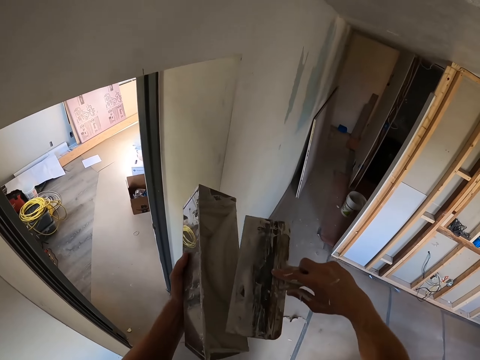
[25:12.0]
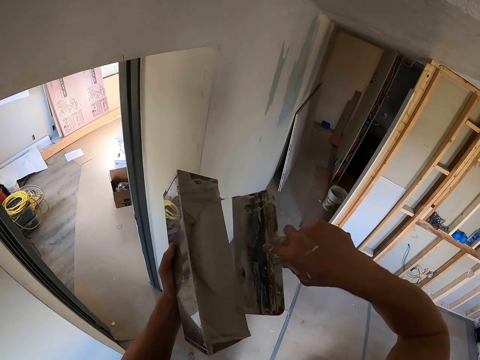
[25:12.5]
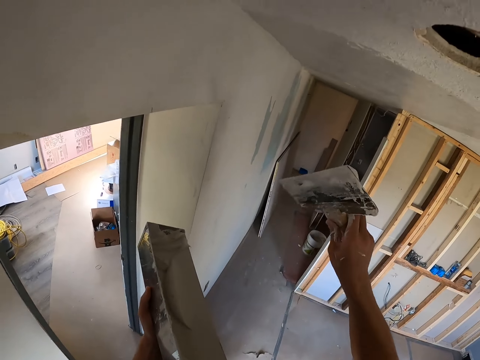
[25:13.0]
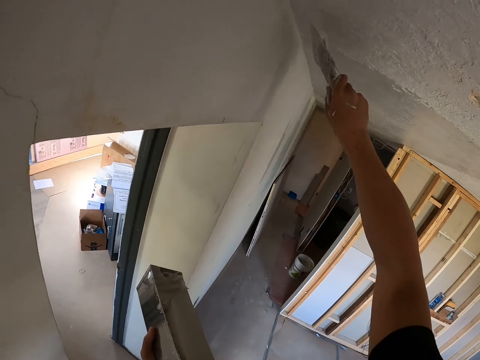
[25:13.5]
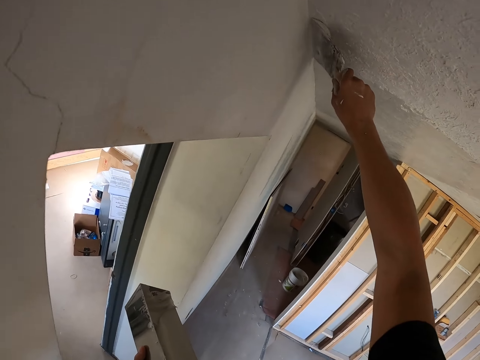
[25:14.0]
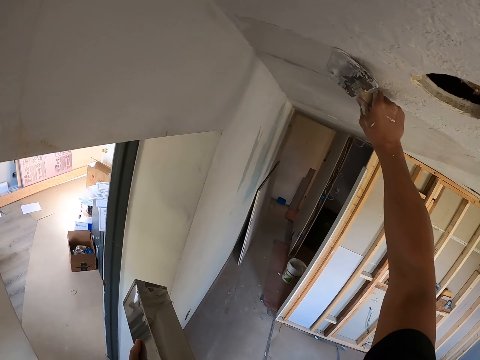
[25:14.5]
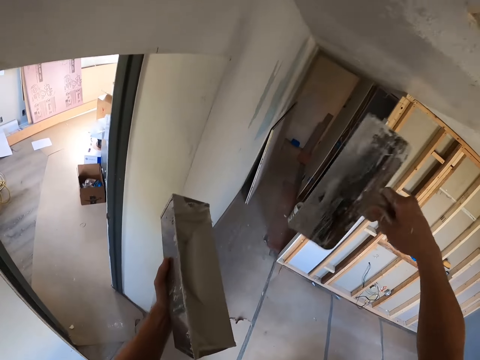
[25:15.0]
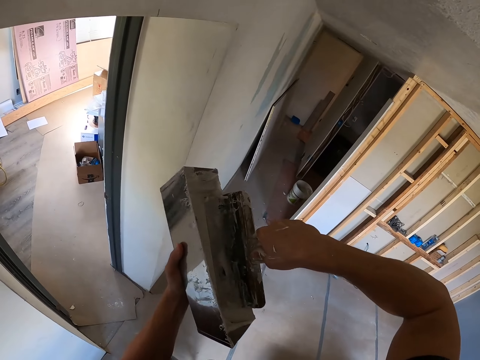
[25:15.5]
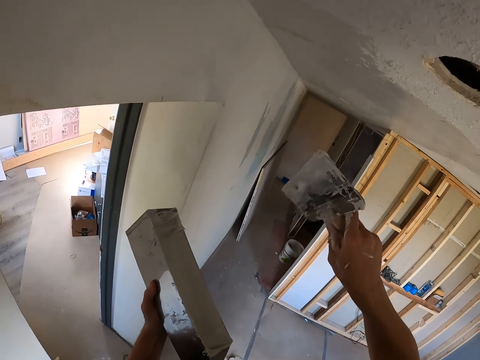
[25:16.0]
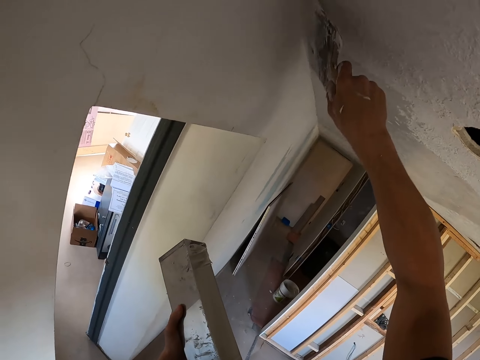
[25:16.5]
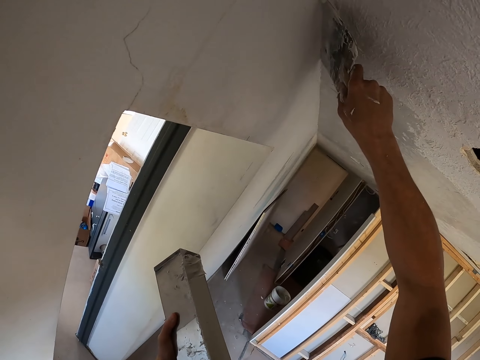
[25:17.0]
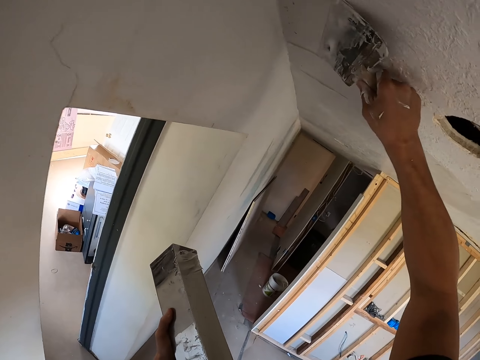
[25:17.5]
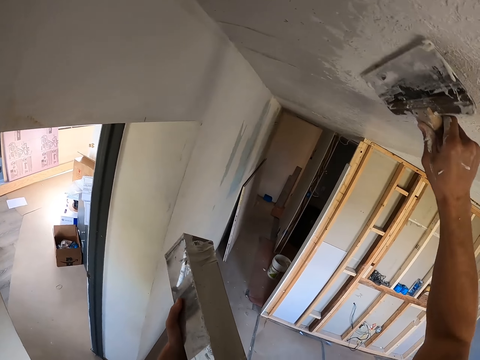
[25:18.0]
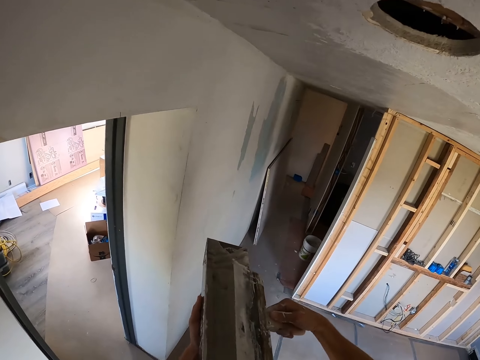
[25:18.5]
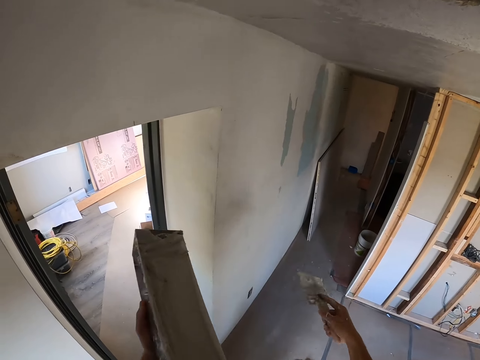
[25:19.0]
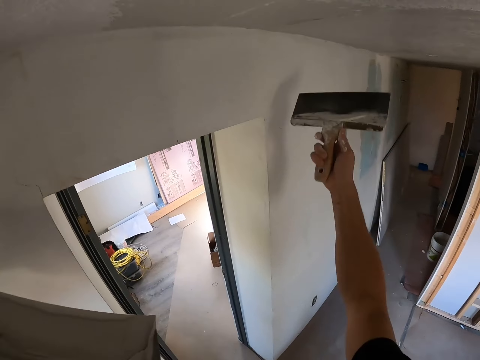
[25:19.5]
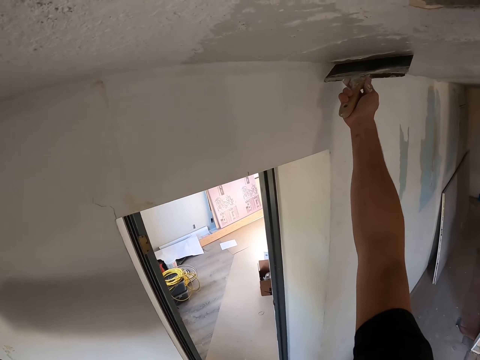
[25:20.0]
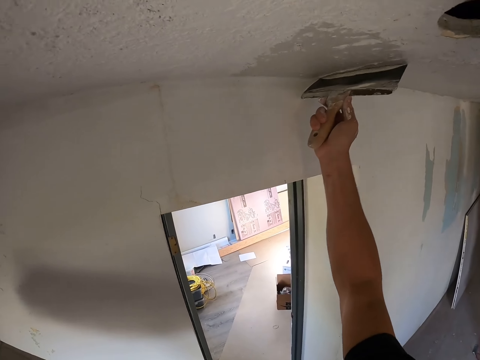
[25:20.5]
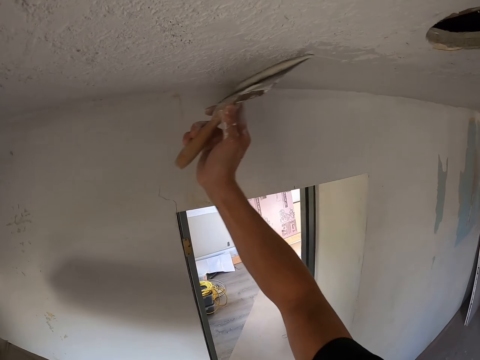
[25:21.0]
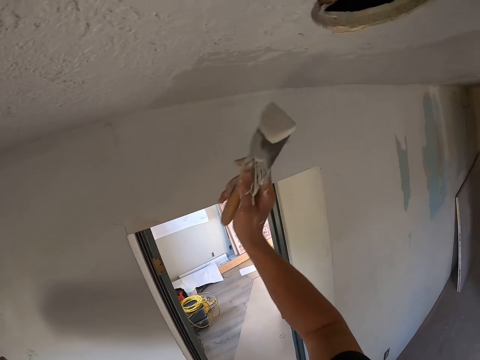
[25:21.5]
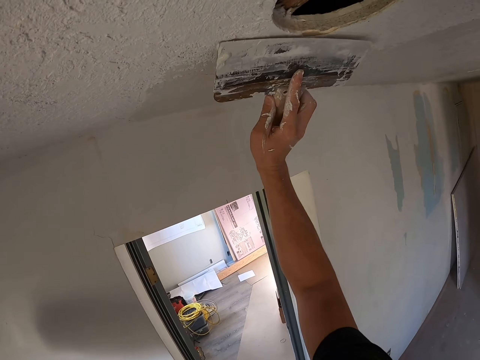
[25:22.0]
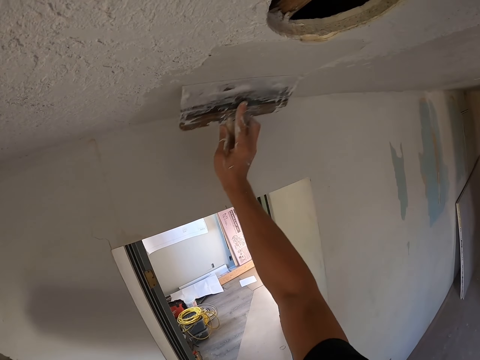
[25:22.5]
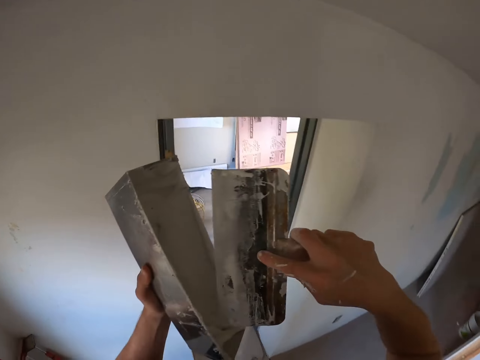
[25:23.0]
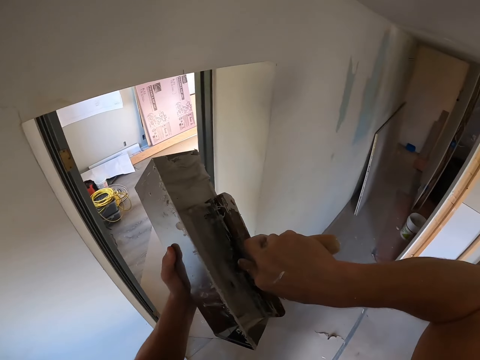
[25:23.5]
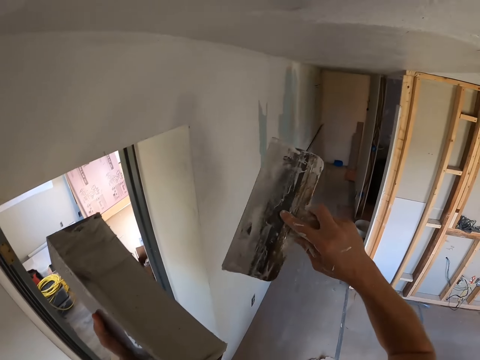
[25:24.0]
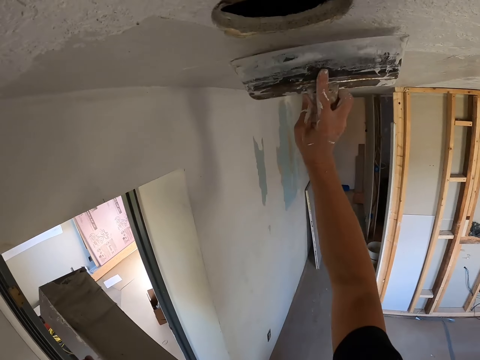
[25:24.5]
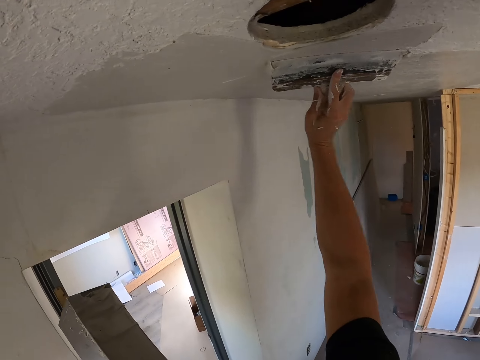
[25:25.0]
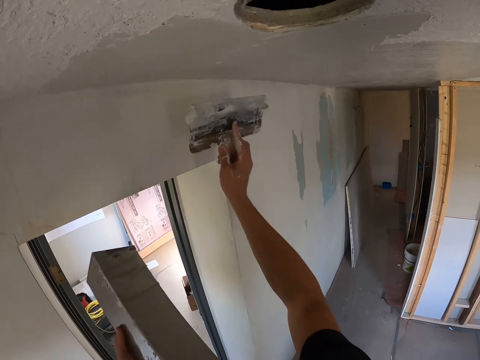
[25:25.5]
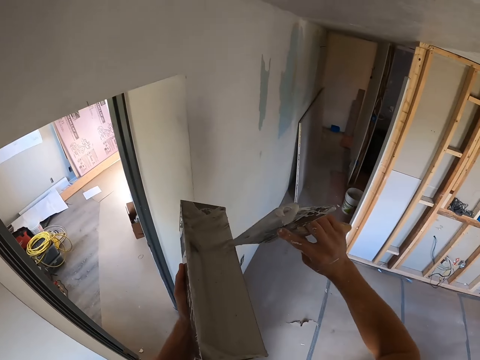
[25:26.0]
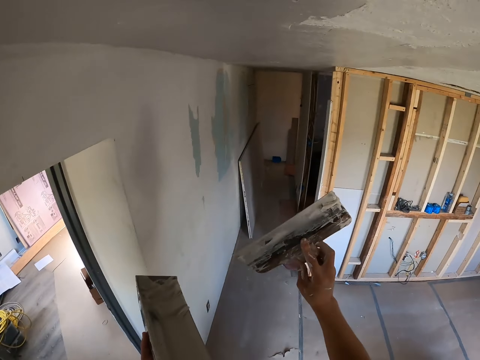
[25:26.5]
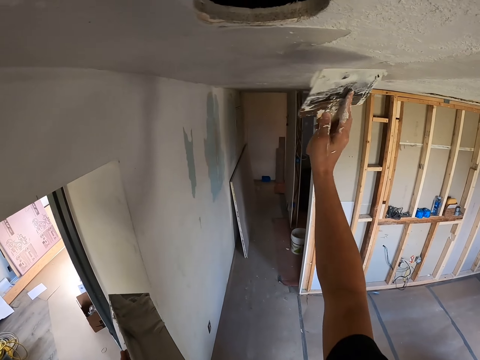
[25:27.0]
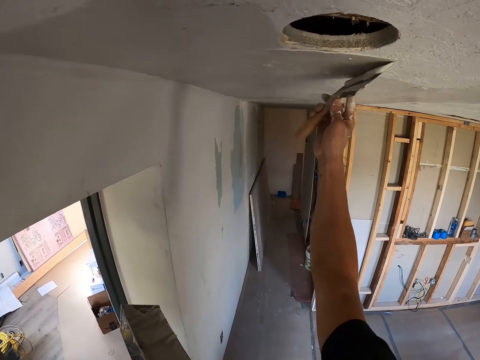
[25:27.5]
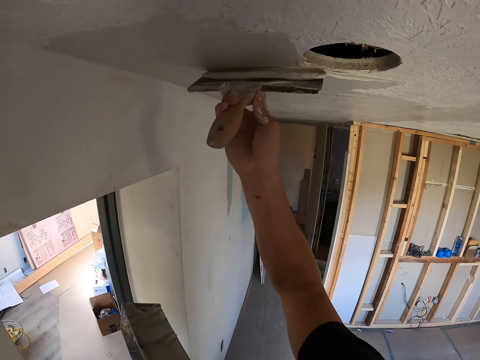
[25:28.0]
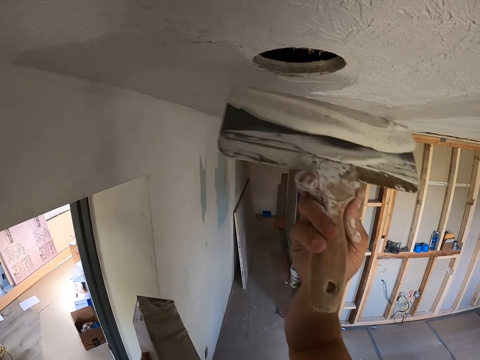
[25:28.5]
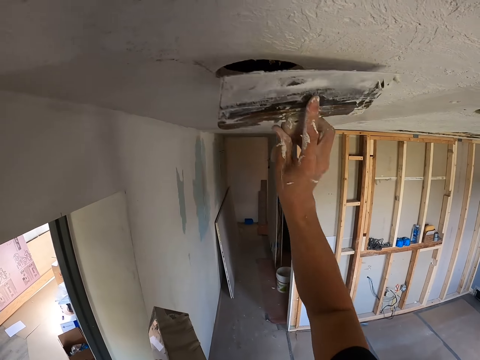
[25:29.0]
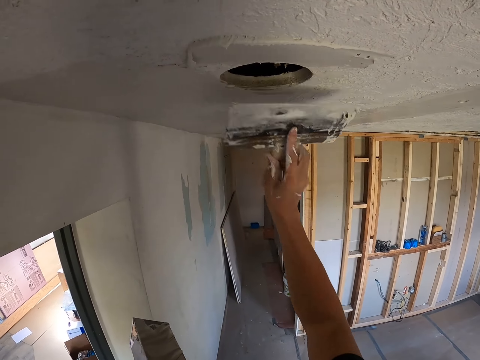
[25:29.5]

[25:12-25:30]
The camera wearer scoops filler. They dip the brush in paint. They apply filler on the wall. They paint the ceiling. They dip the brush in paint. They scoop filler. They paint the ceiling. They apply filler on the wall. They scoop filler. They dip the brush in paint. They apply filler on the wall. They paint the ceiling. They dip the brush in paint. They scoop filler. They apply filler on the wall. They paint the ceiling. They scoop filler. They apply filler on the wall.

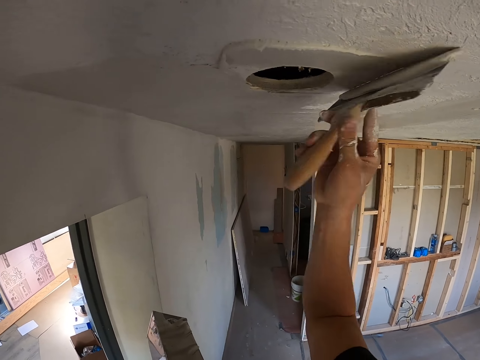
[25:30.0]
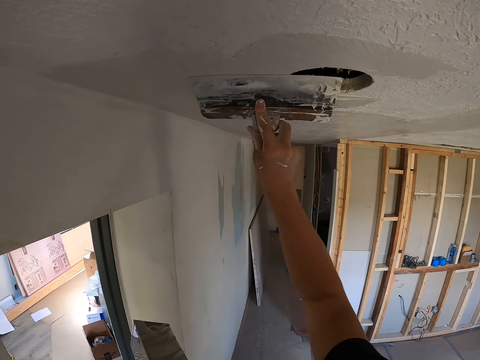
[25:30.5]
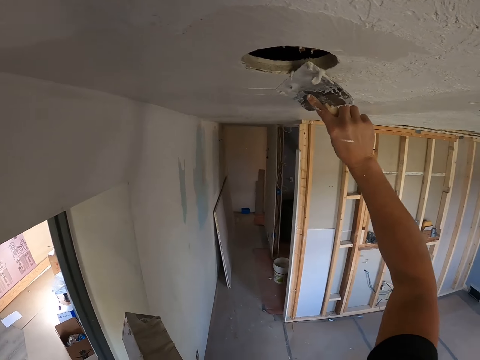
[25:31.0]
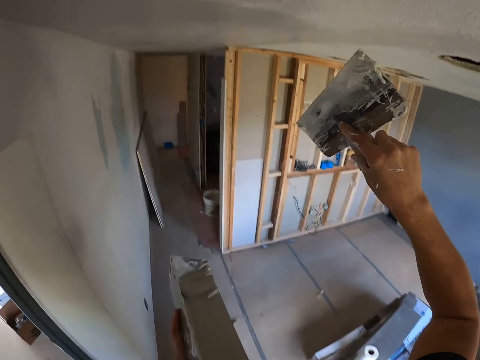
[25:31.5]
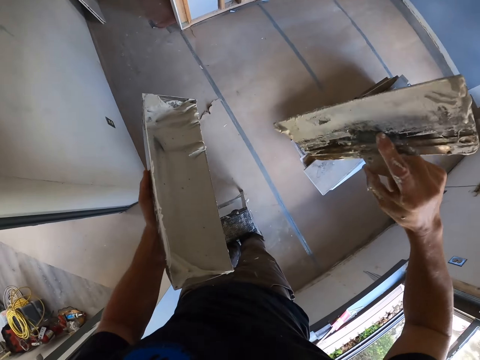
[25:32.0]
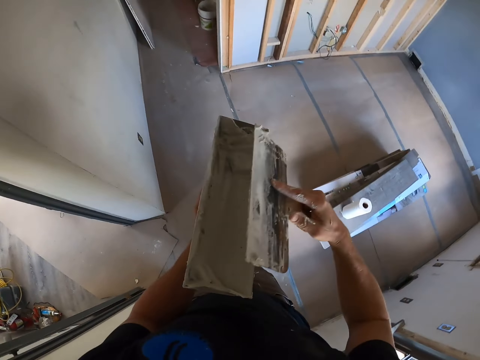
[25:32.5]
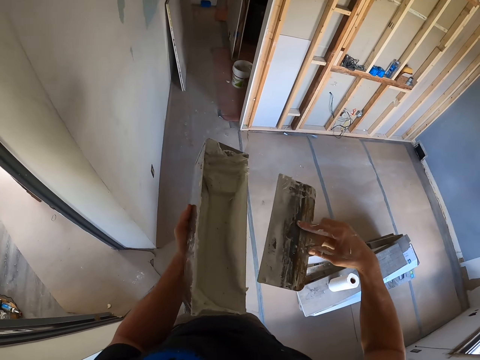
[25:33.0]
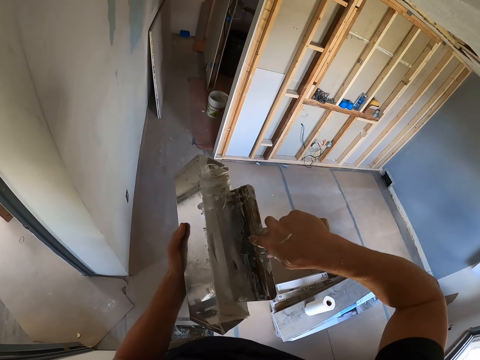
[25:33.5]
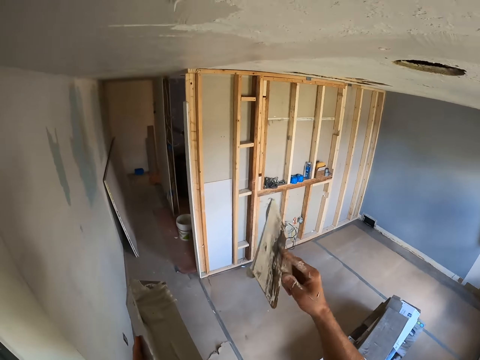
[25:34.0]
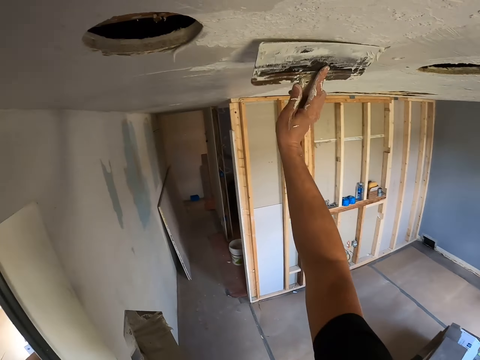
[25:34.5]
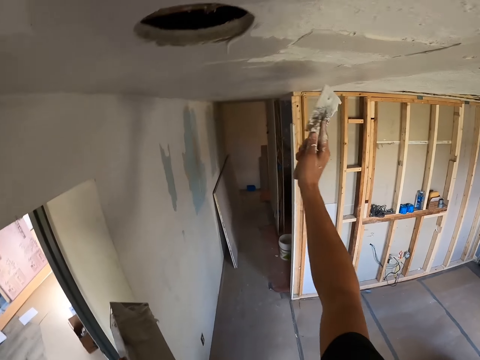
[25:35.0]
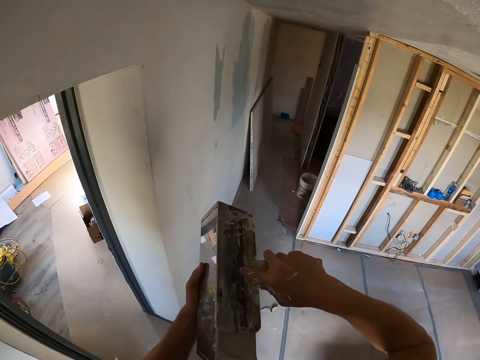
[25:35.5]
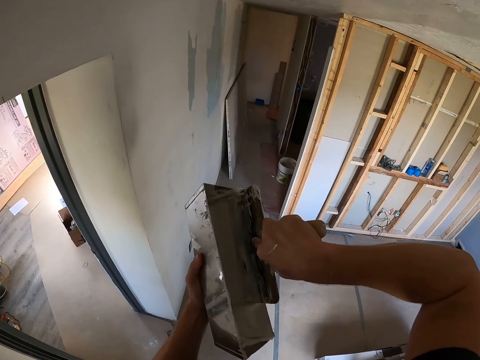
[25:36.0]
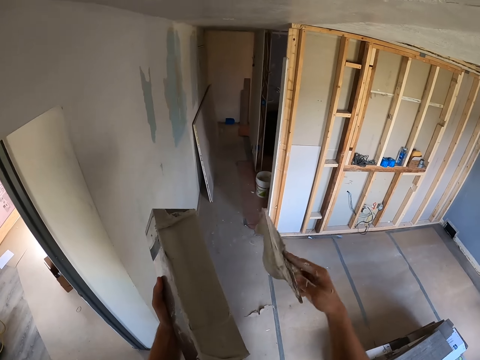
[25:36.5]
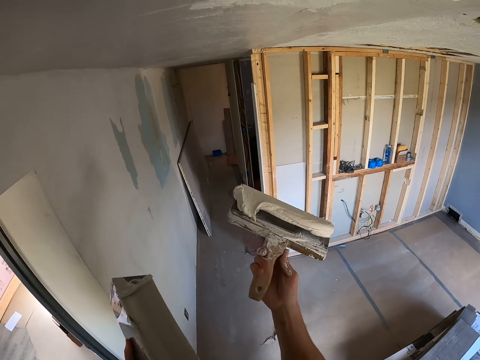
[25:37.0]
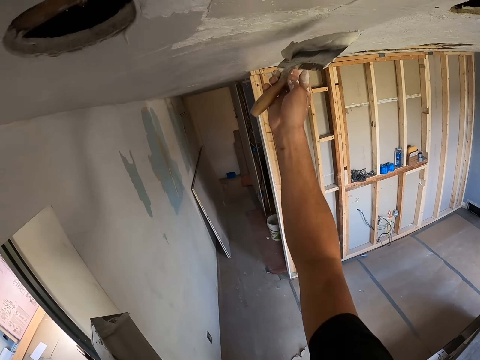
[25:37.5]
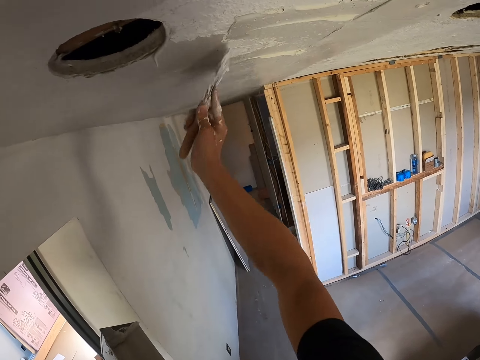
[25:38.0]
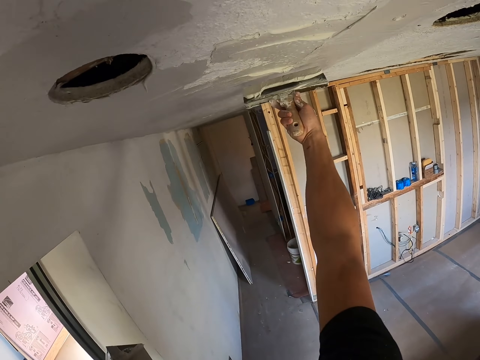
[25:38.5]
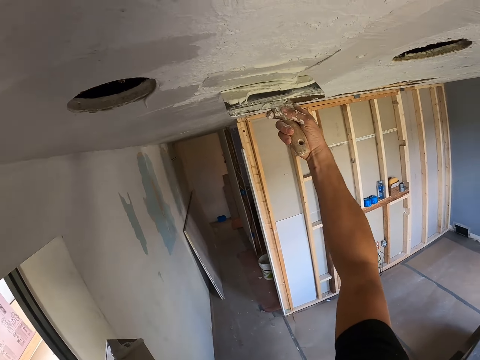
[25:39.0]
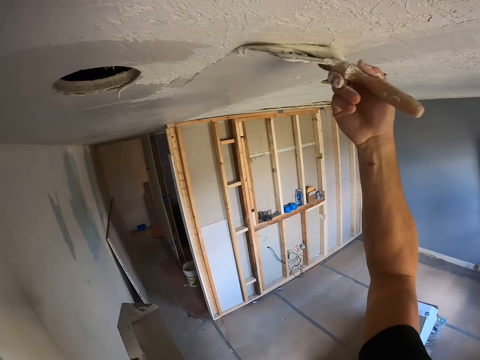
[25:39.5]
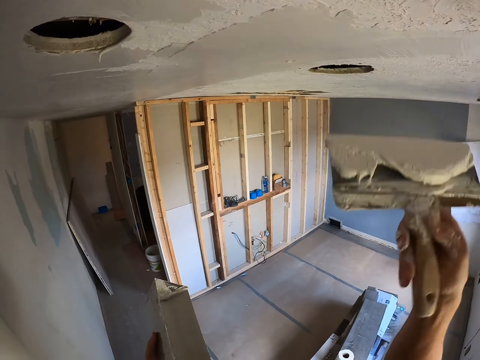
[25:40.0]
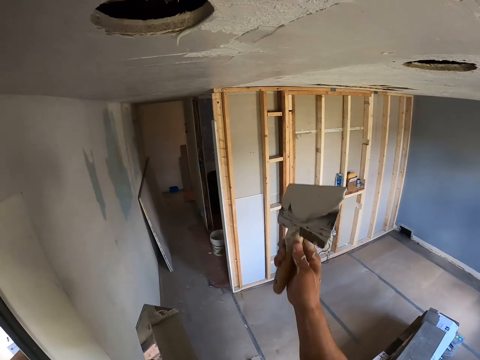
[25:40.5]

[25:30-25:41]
The camera wearer wipes the excess filler. They dip the brush in paint. They scoop filler. They apply filler on the wall. They paint the ceiling. They scoop filler. They dip the brush in paint. They apply filler on the wall. They paint the ceiling.
